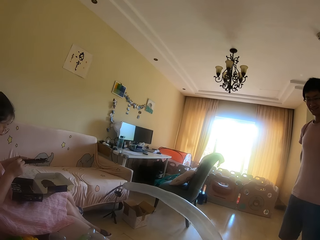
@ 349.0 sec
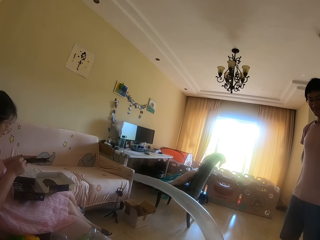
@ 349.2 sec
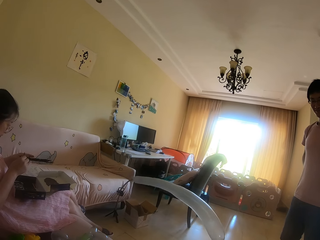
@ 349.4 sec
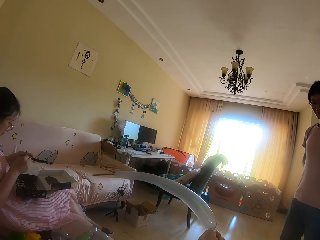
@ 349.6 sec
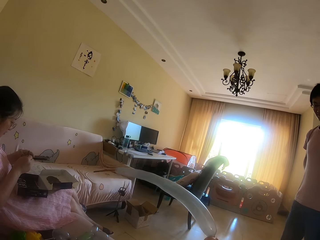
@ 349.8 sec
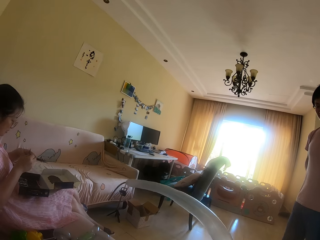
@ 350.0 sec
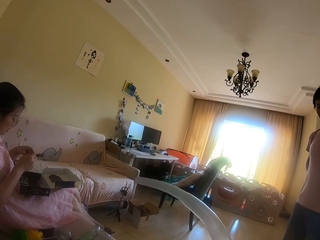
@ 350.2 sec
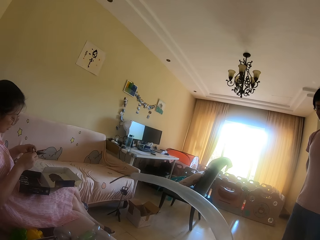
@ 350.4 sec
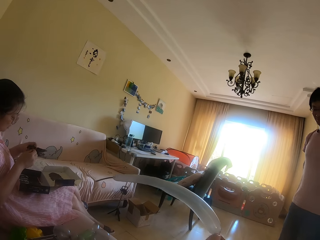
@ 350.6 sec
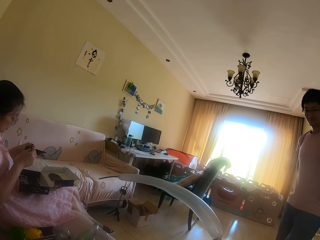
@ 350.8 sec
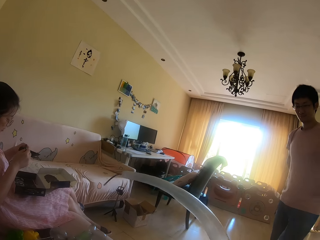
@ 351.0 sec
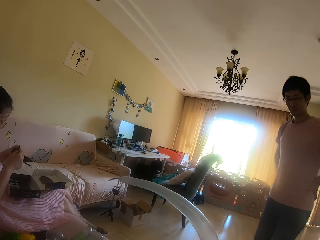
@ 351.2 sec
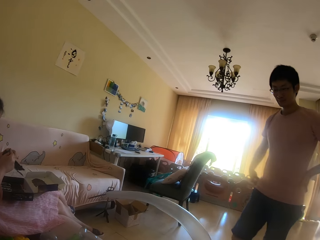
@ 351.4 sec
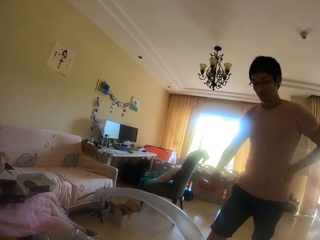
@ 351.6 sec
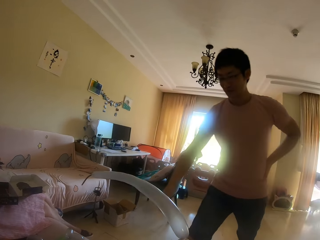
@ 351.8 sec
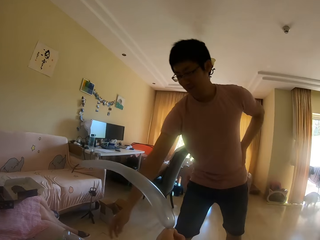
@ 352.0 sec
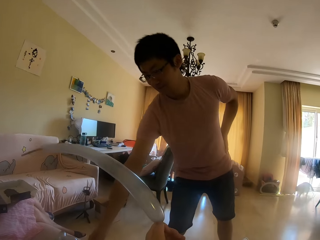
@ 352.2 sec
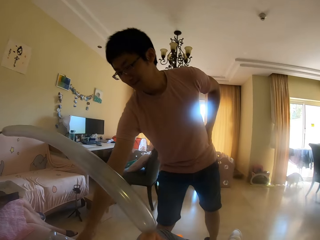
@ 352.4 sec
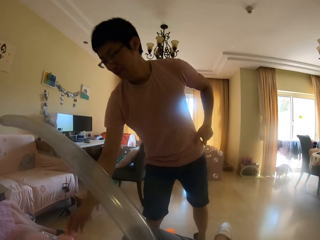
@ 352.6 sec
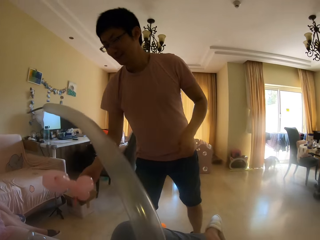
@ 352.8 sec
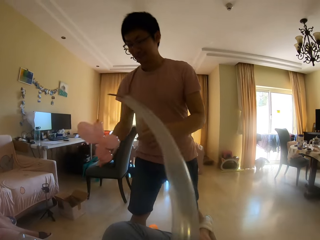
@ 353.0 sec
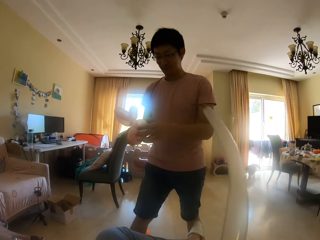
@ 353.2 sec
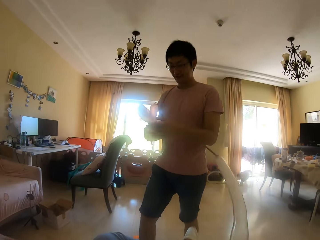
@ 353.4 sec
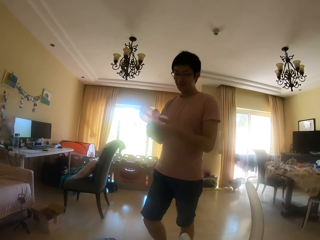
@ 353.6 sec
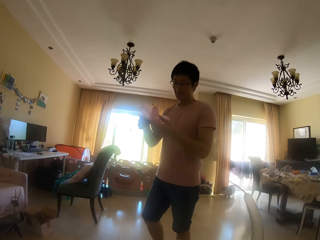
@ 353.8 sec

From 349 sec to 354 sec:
A woman holds the decoration. A man moves forward. He picks up a balloon animal. He holds the balloon animal with the other hand.

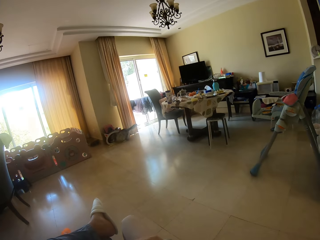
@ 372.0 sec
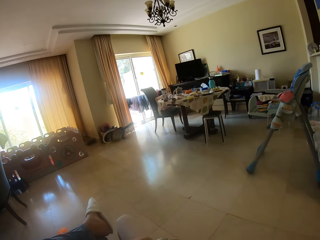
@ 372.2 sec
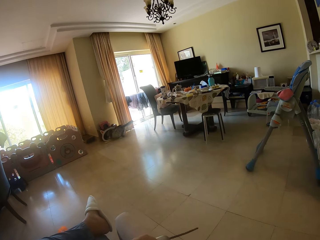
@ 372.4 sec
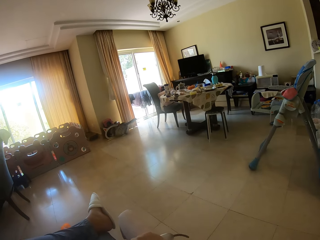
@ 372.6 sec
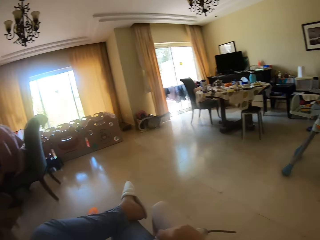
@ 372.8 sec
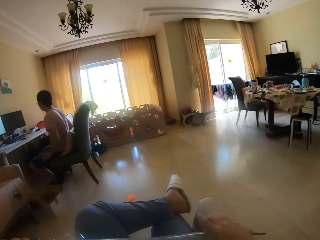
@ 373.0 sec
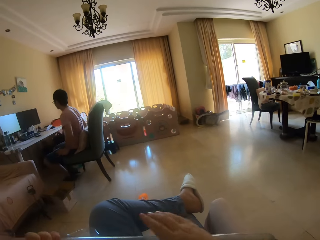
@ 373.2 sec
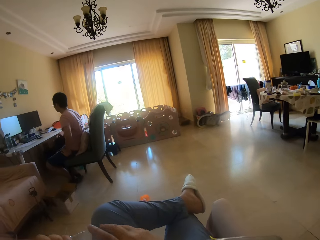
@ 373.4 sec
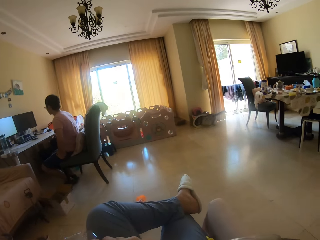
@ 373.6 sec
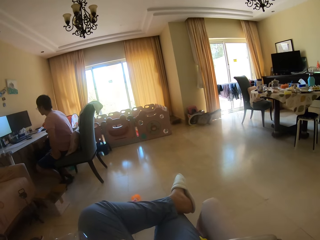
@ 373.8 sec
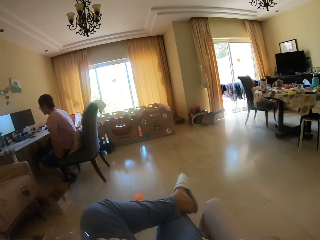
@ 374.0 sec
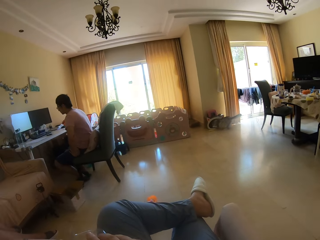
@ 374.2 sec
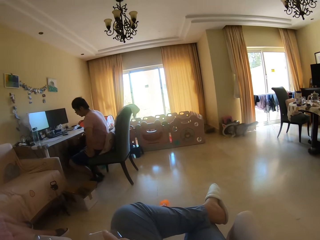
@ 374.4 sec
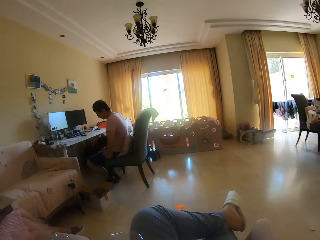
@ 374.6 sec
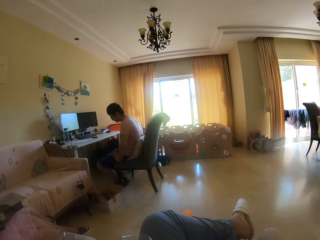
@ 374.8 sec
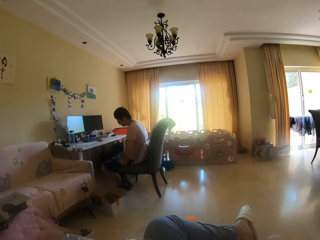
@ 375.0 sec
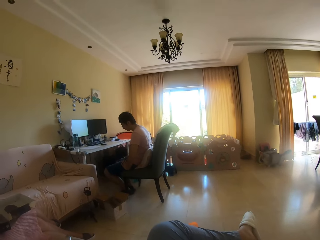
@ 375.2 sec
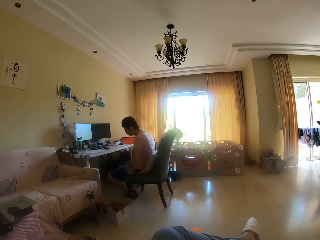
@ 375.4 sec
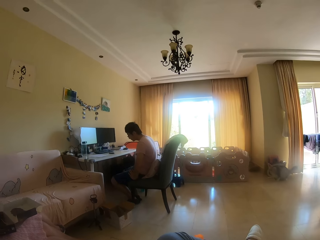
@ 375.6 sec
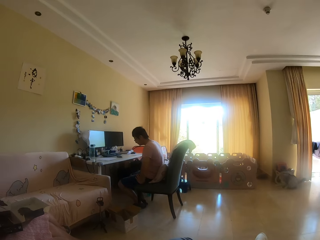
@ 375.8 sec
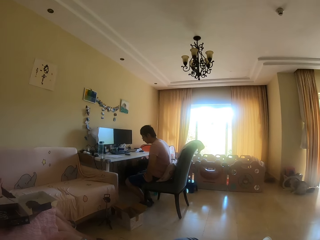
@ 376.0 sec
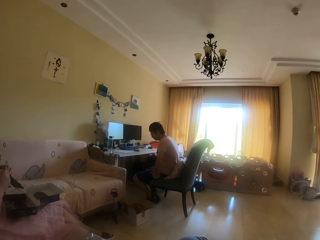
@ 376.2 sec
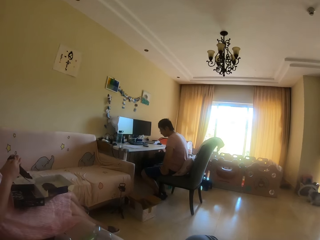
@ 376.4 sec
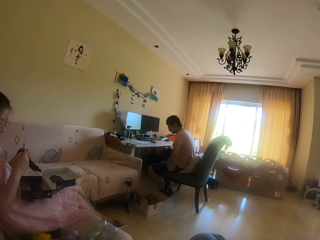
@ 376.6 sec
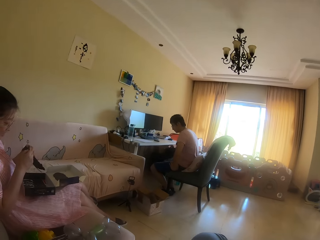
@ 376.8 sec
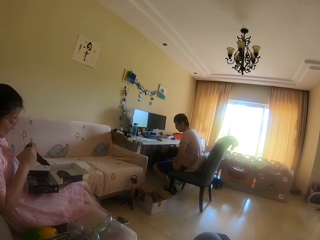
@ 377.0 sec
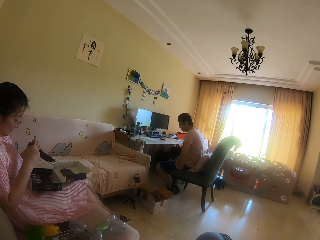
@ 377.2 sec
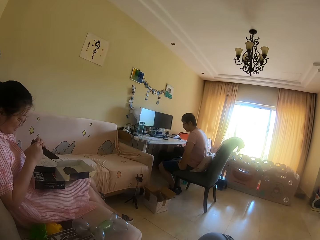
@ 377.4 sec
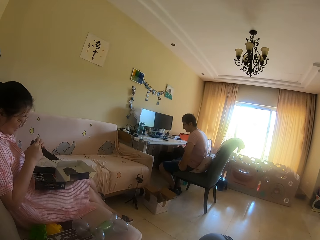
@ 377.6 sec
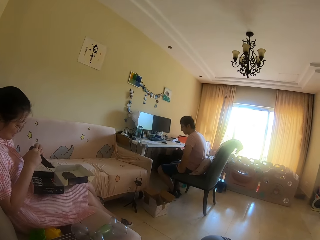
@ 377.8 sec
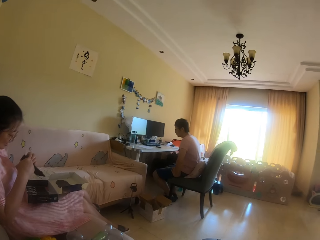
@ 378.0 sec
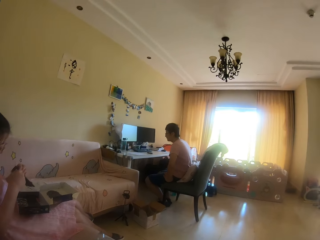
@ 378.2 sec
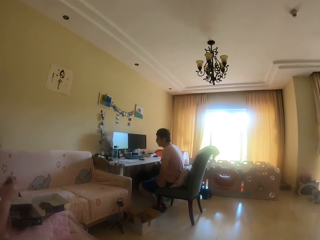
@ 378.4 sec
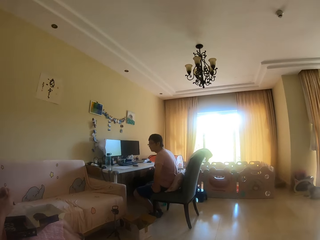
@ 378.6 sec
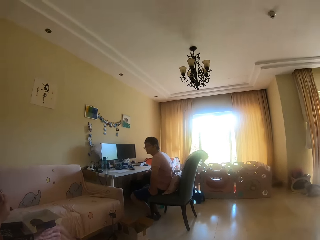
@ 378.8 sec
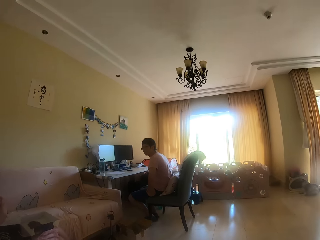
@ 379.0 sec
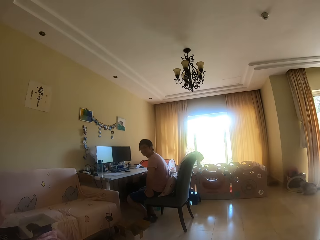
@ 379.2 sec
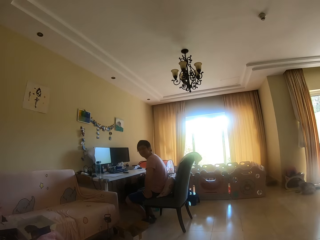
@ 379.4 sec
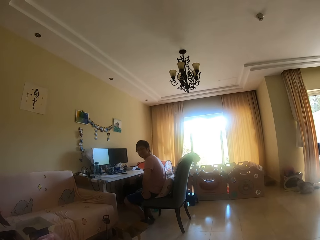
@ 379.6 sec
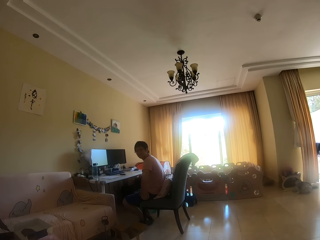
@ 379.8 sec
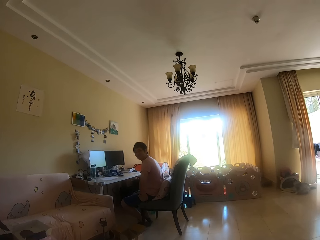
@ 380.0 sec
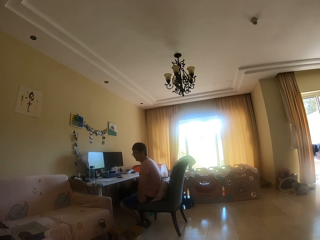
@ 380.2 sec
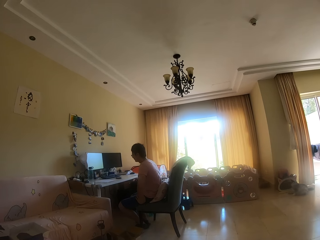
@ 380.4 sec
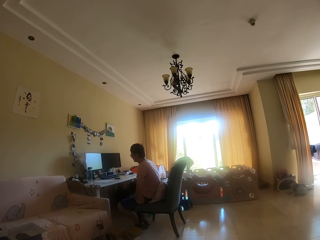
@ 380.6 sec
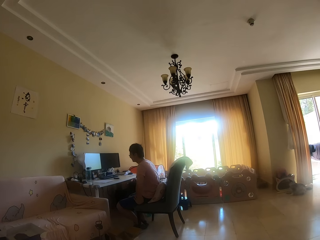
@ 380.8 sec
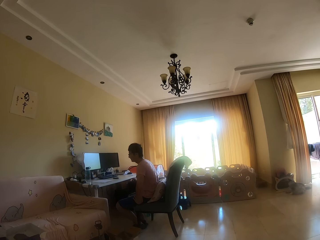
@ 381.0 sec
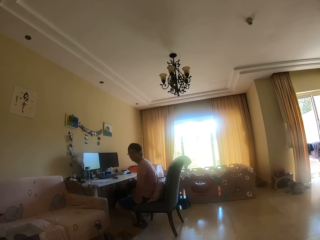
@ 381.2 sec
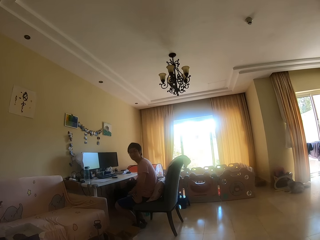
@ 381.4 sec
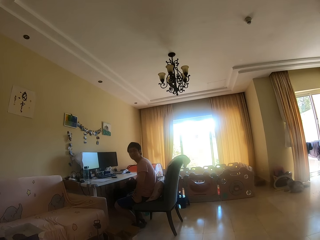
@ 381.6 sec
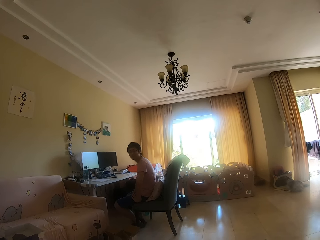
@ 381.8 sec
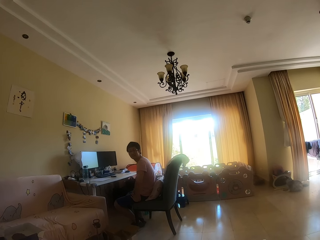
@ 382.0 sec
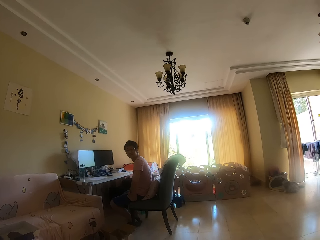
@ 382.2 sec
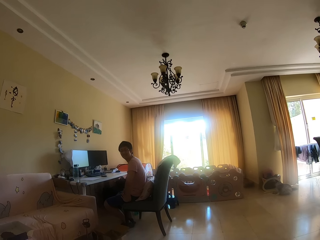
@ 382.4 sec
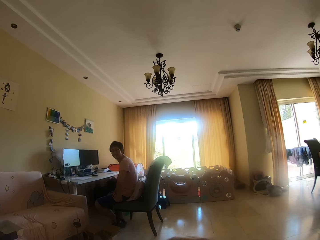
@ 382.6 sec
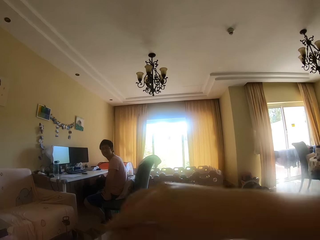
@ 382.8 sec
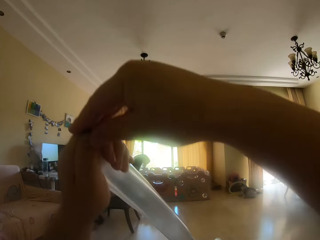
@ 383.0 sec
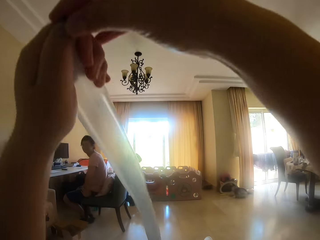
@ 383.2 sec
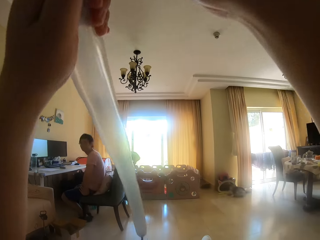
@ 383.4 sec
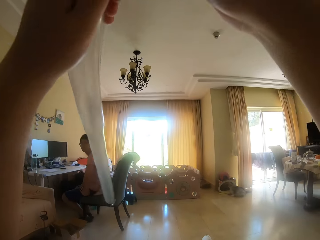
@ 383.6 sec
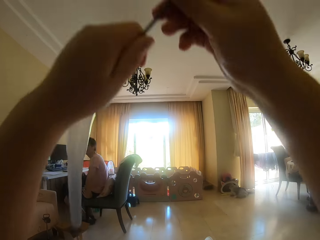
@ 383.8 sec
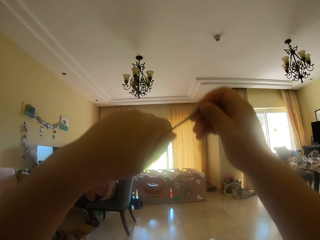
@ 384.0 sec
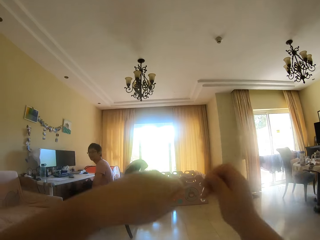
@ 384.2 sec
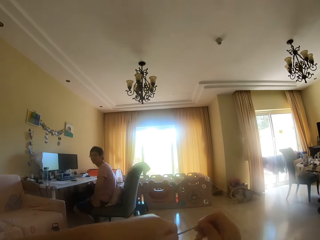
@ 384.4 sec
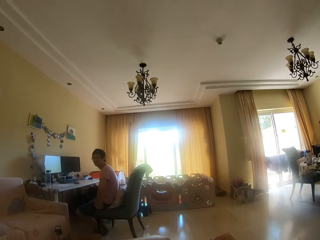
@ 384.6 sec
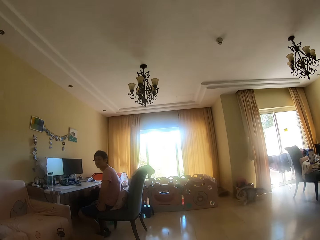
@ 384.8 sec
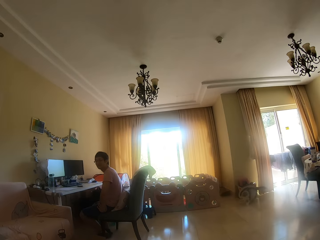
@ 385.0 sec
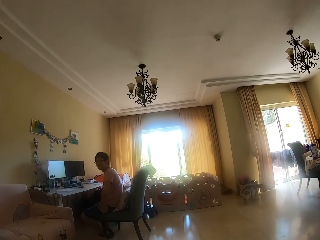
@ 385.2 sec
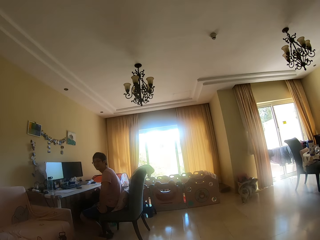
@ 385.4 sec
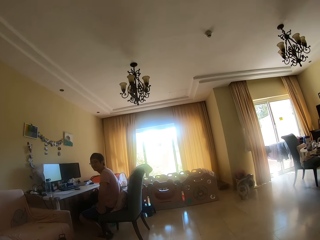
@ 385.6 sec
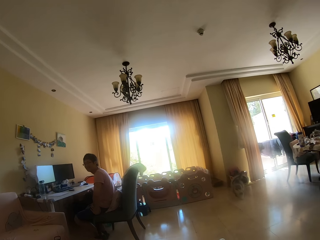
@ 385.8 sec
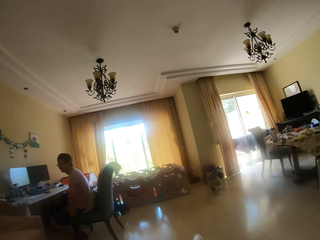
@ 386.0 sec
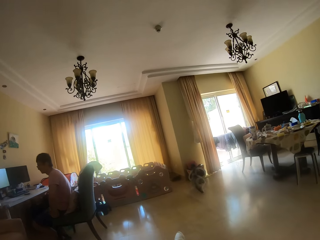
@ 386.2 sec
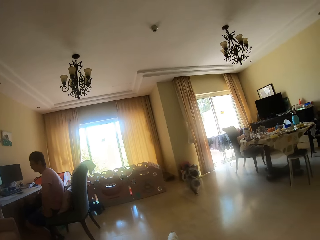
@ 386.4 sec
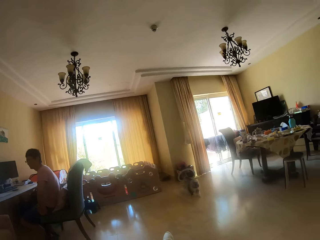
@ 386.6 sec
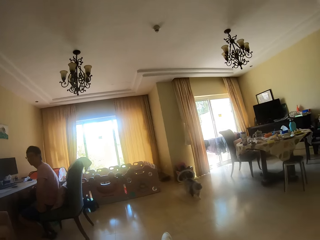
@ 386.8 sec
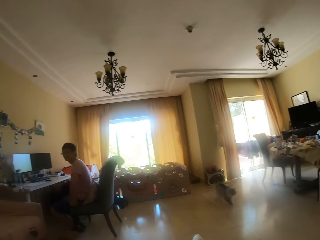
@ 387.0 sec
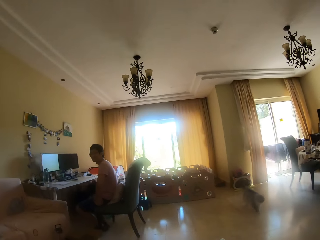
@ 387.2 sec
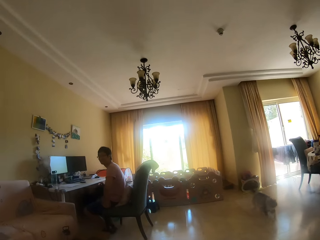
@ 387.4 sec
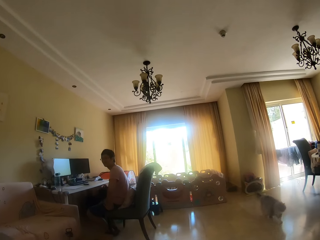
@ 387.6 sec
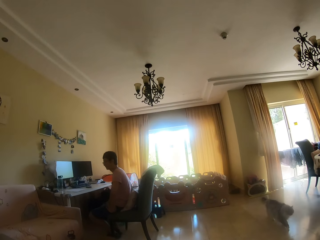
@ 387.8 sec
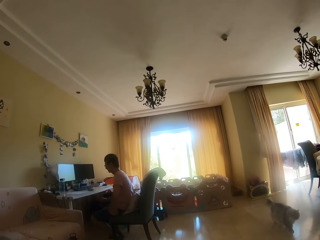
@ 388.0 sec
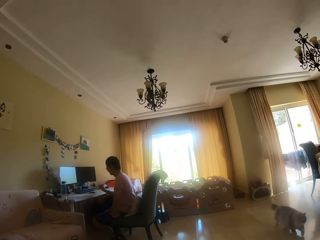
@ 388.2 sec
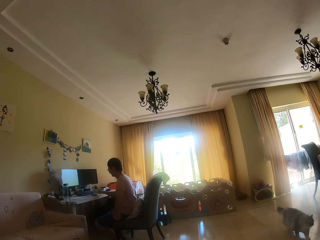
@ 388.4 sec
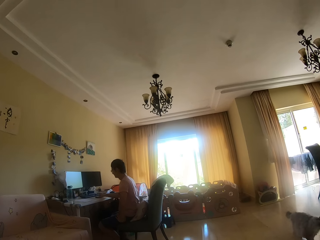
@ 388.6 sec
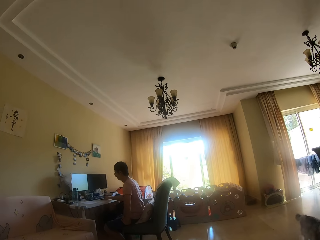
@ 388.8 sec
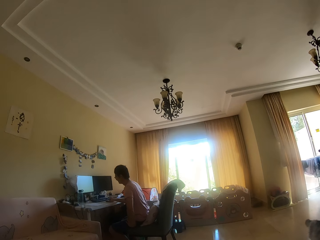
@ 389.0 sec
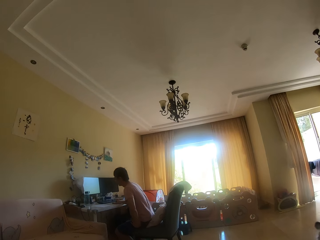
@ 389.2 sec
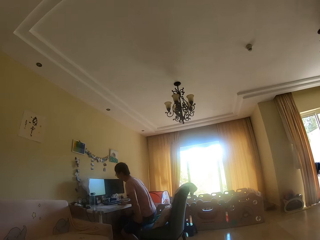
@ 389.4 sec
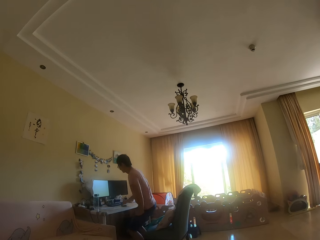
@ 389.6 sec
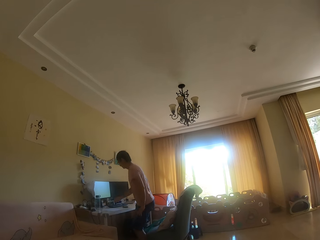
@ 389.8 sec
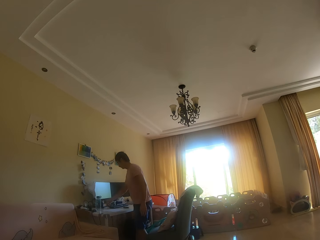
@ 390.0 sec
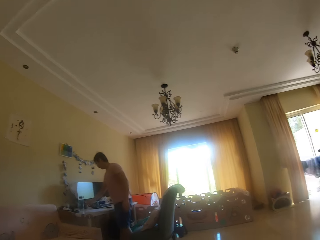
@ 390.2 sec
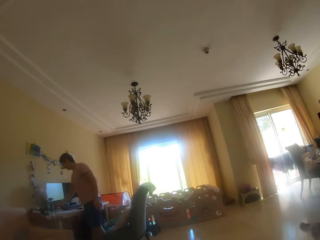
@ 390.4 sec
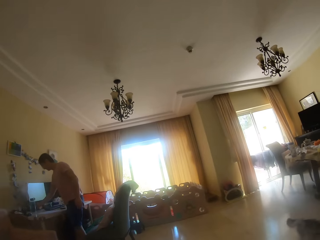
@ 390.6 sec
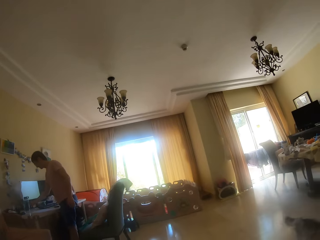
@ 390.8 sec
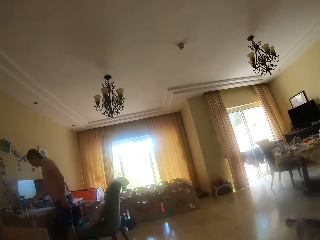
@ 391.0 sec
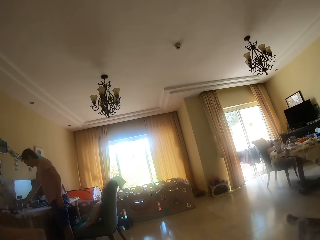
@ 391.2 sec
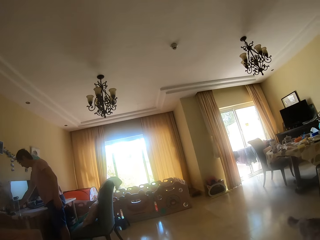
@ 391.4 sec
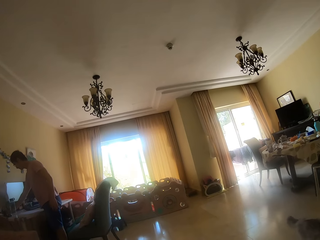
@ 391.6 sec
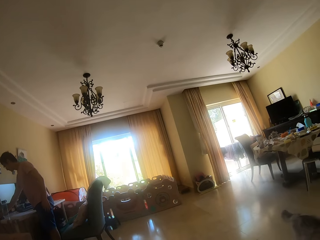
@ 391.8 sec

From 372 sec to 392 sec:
A man moves forward. He sits on the chair. The camera wearer moves a hand. The man turns his head. The camera wearer lifts an inflated balloon. They lower the inflated balloon. The man moves his hand on the table. He touches the mouse. He stands up. He stands beside the chair. He does something.
